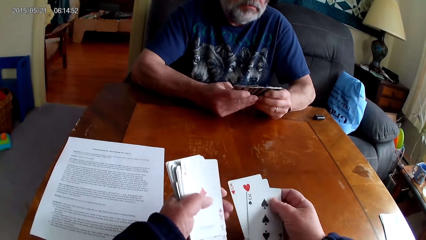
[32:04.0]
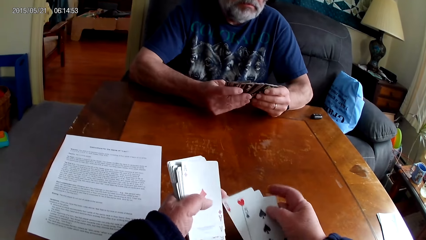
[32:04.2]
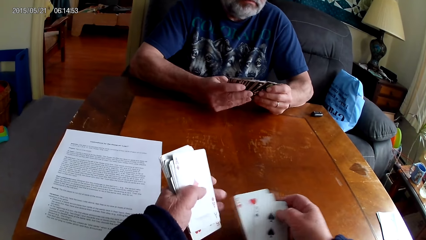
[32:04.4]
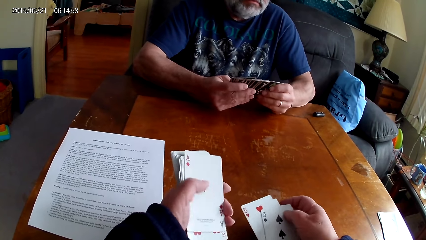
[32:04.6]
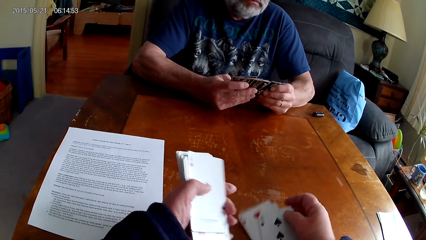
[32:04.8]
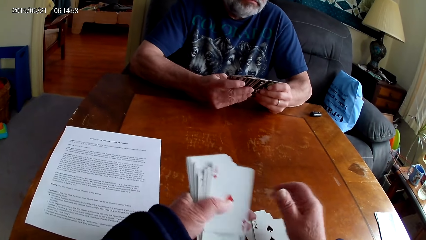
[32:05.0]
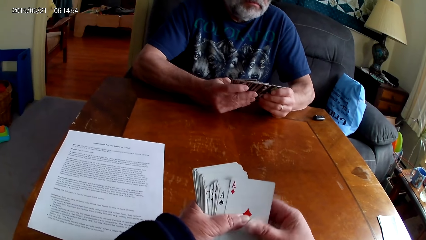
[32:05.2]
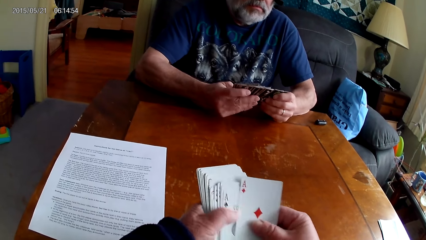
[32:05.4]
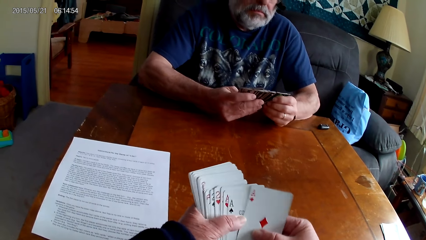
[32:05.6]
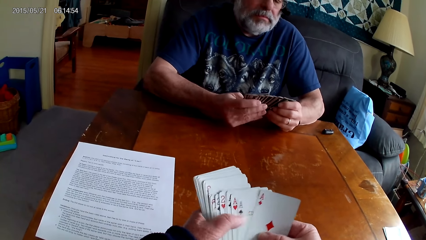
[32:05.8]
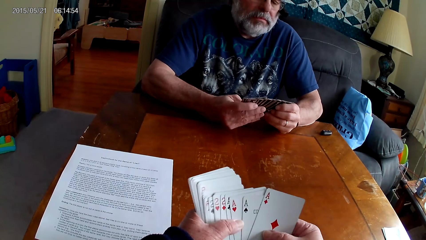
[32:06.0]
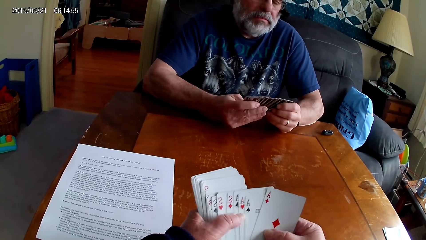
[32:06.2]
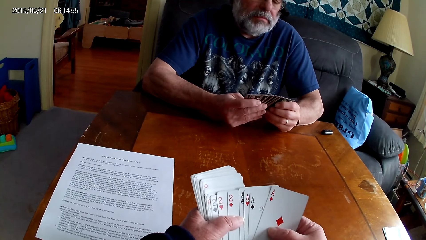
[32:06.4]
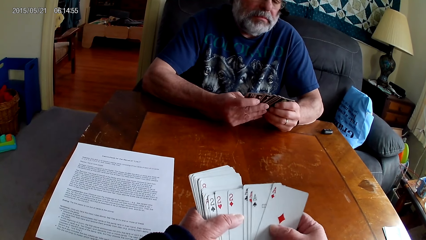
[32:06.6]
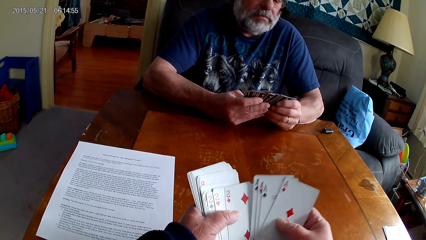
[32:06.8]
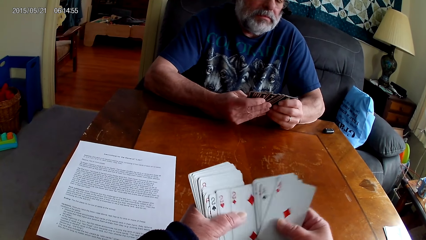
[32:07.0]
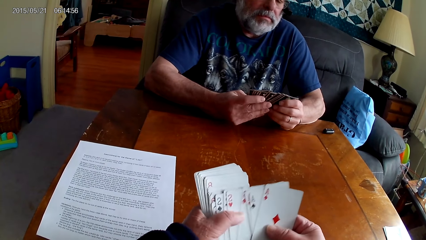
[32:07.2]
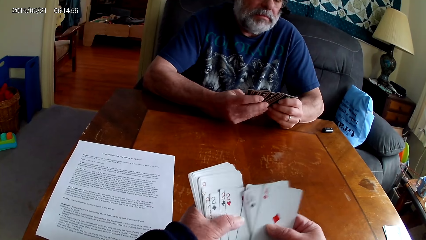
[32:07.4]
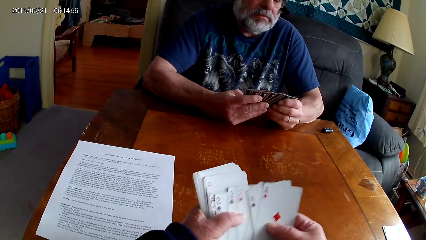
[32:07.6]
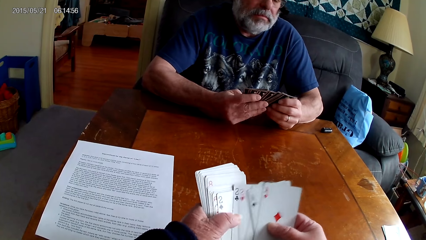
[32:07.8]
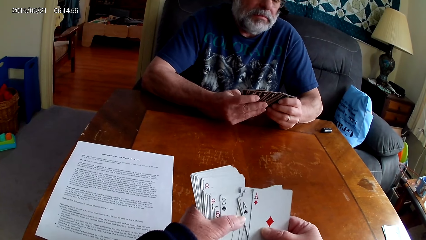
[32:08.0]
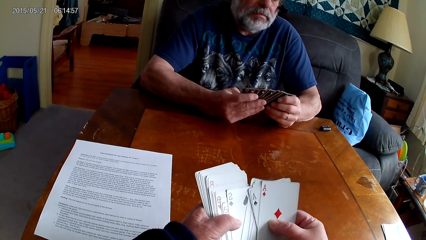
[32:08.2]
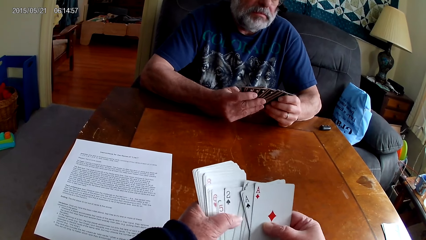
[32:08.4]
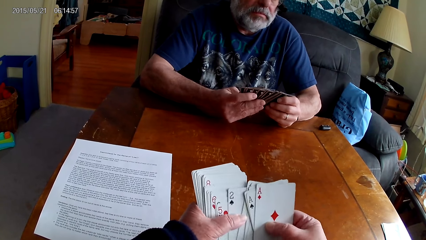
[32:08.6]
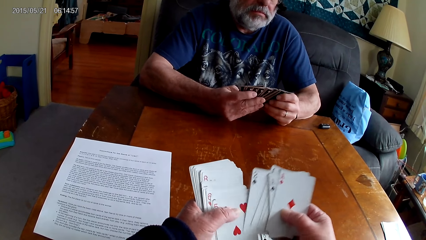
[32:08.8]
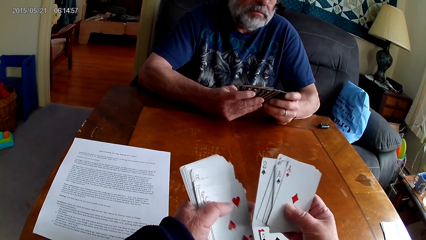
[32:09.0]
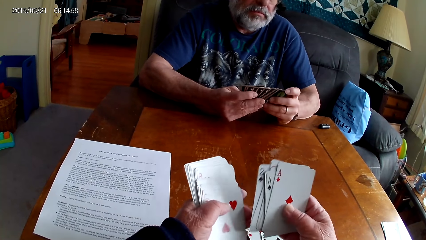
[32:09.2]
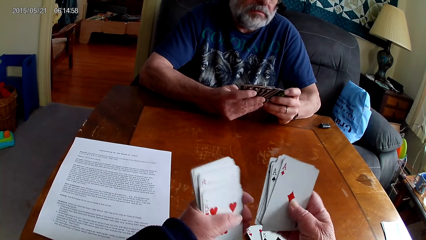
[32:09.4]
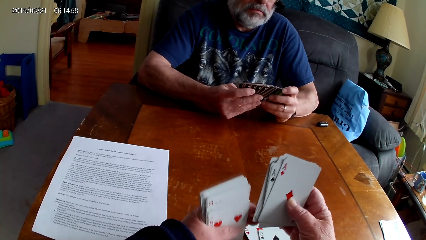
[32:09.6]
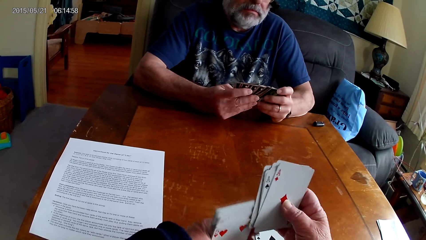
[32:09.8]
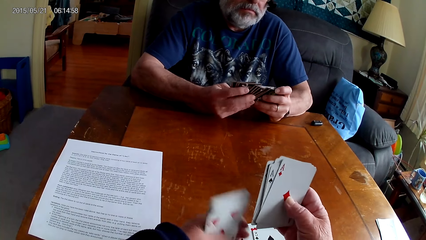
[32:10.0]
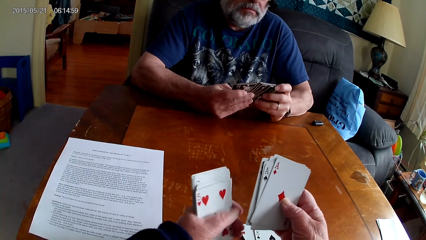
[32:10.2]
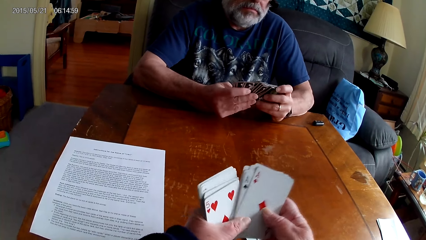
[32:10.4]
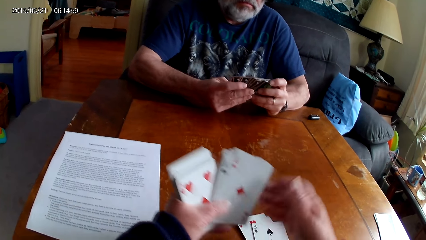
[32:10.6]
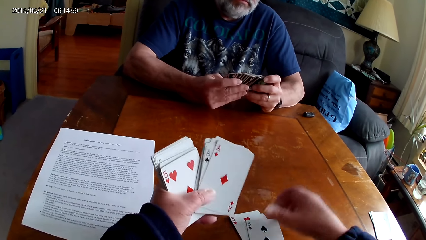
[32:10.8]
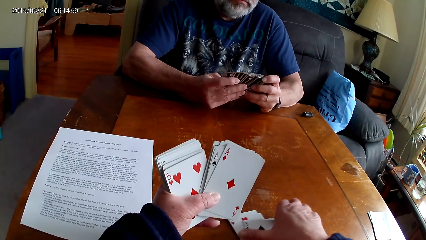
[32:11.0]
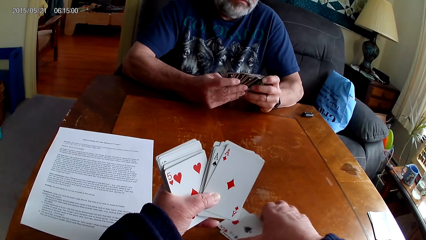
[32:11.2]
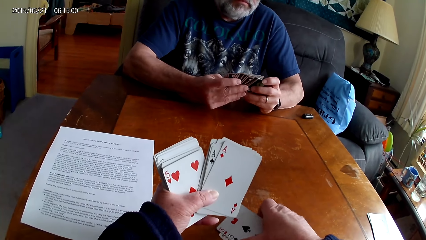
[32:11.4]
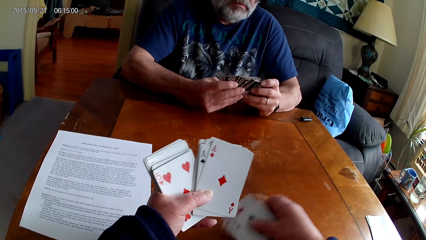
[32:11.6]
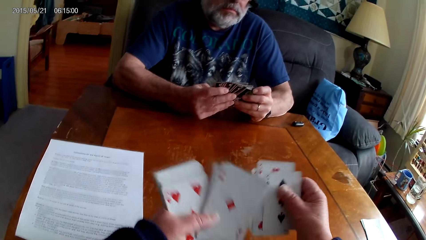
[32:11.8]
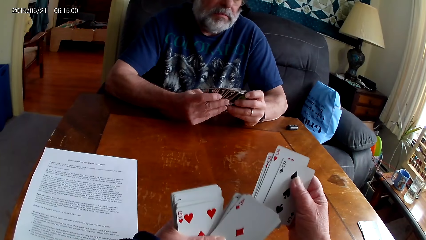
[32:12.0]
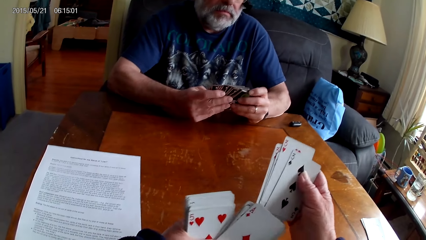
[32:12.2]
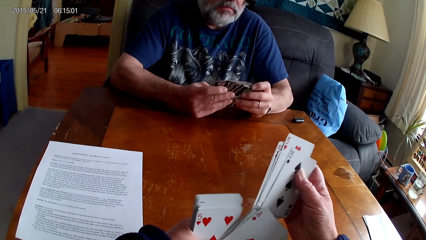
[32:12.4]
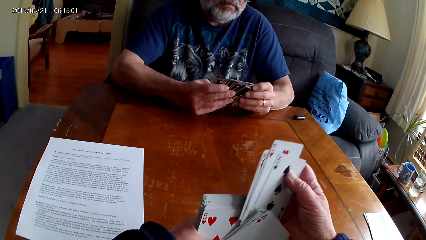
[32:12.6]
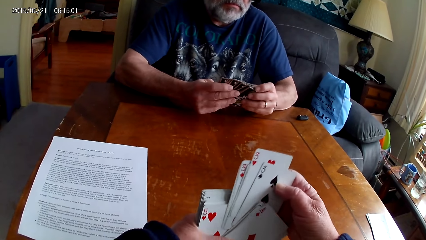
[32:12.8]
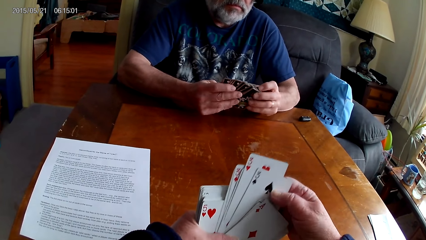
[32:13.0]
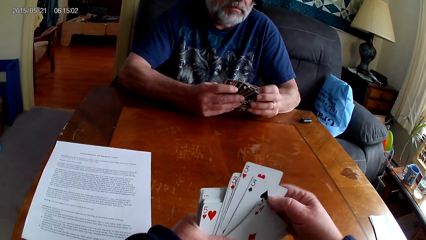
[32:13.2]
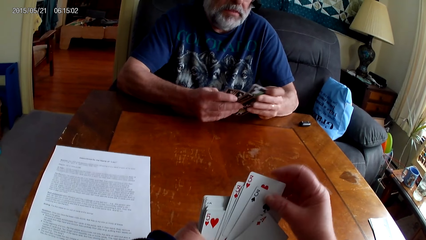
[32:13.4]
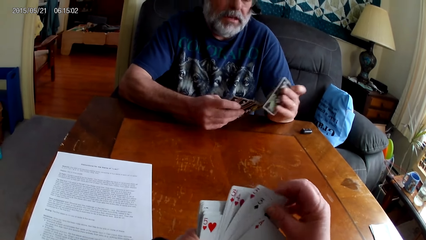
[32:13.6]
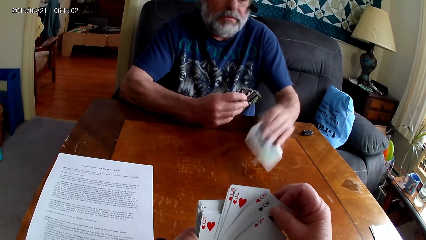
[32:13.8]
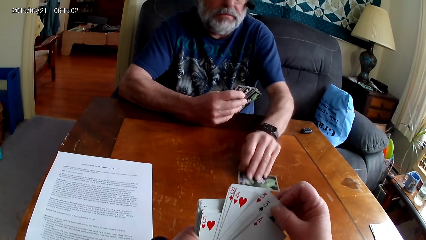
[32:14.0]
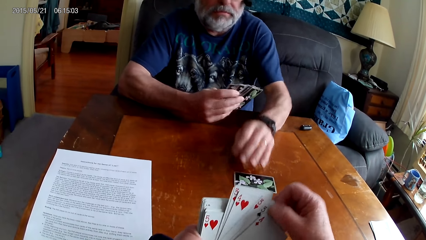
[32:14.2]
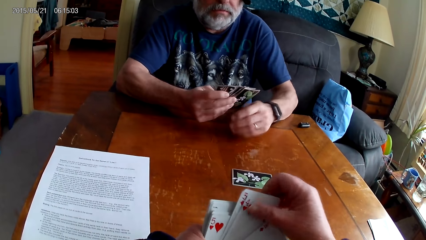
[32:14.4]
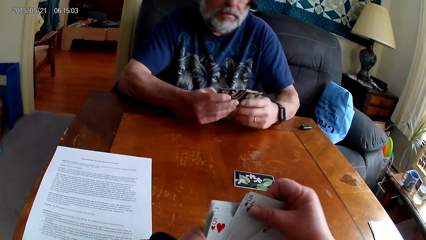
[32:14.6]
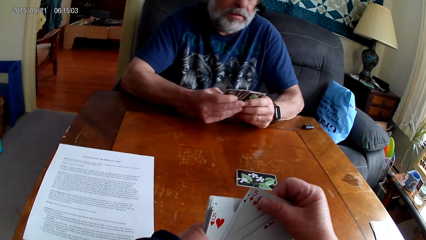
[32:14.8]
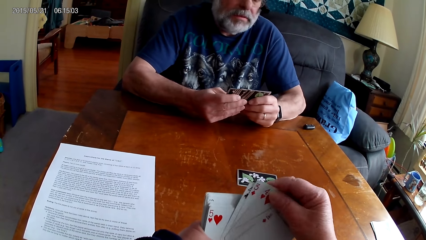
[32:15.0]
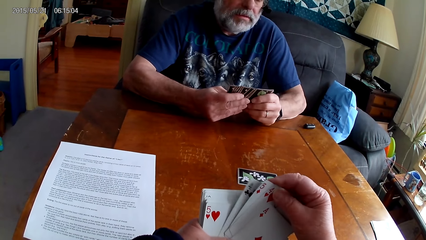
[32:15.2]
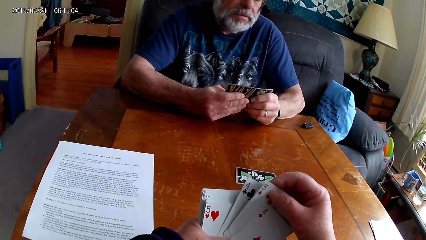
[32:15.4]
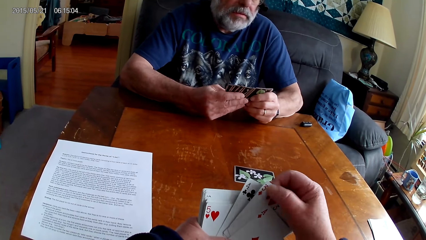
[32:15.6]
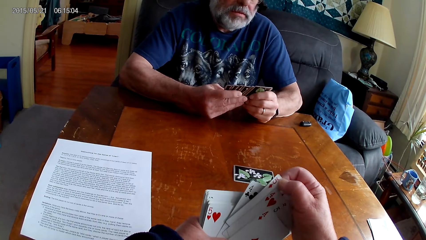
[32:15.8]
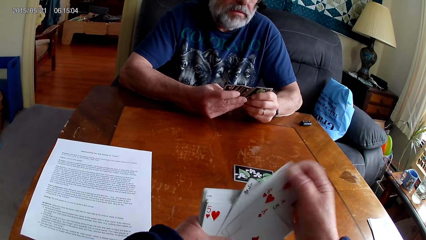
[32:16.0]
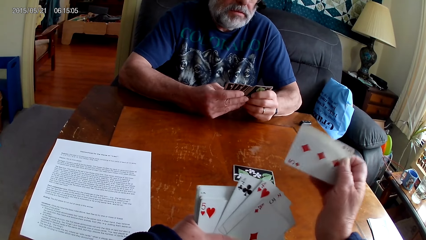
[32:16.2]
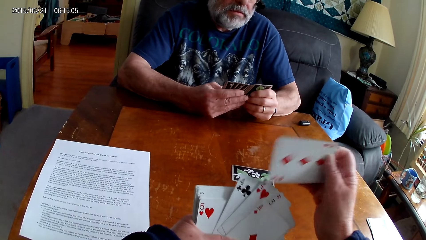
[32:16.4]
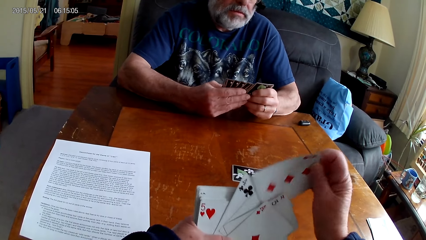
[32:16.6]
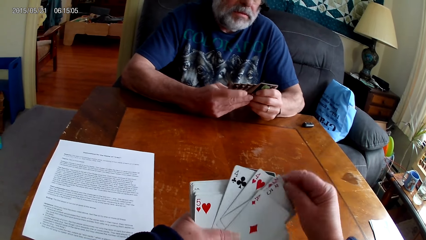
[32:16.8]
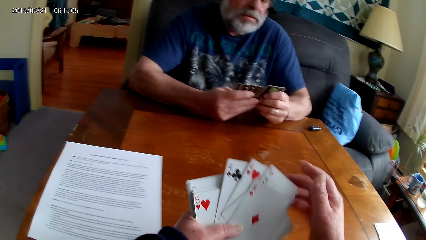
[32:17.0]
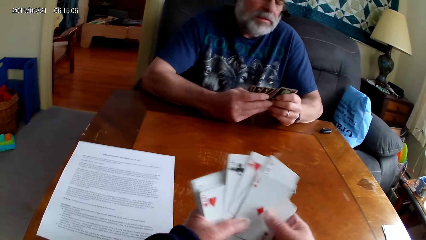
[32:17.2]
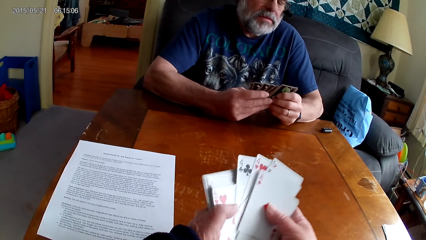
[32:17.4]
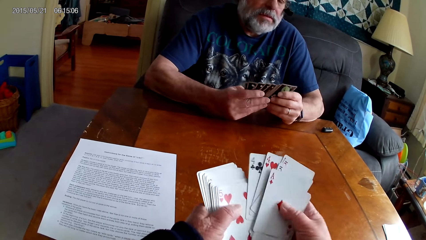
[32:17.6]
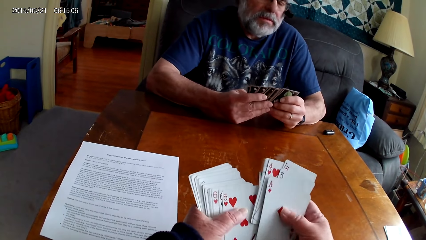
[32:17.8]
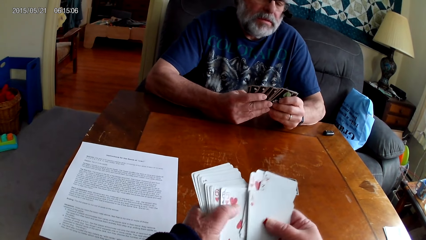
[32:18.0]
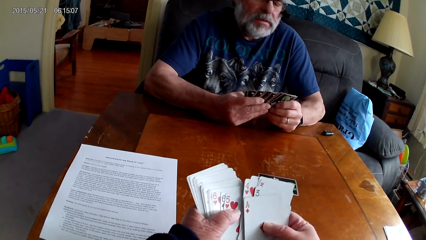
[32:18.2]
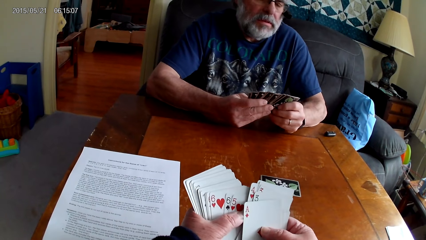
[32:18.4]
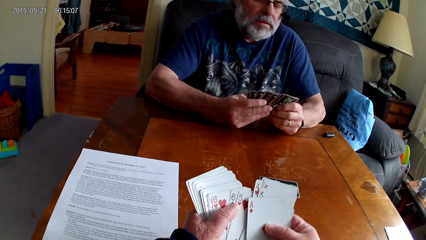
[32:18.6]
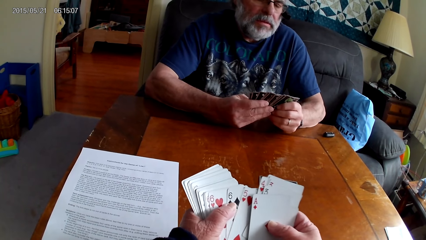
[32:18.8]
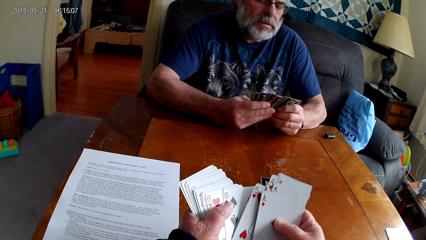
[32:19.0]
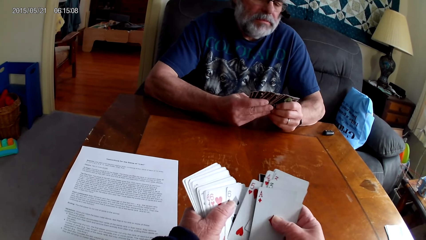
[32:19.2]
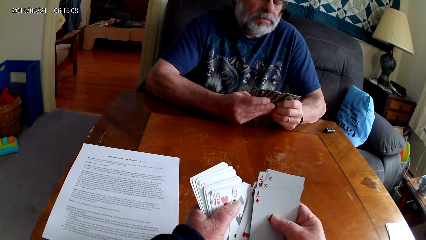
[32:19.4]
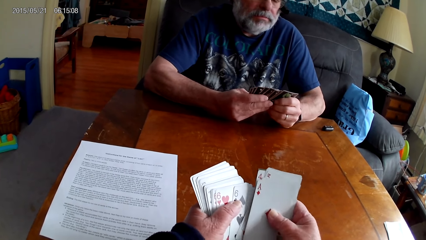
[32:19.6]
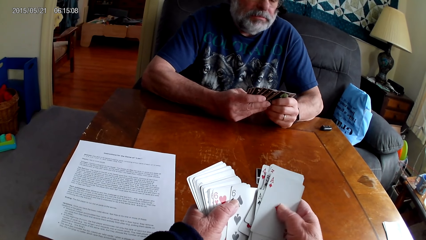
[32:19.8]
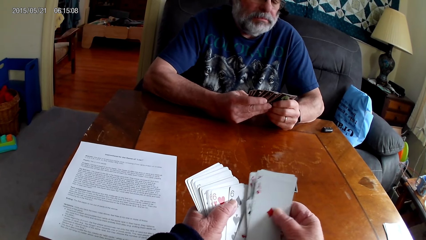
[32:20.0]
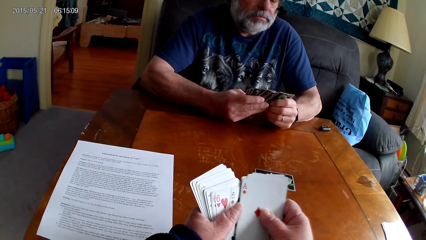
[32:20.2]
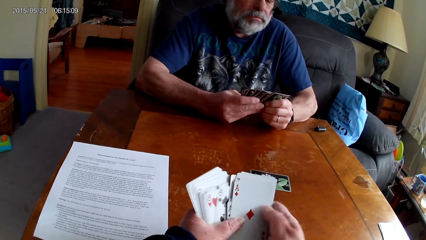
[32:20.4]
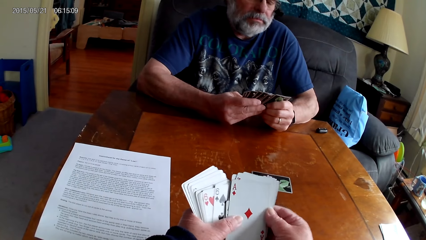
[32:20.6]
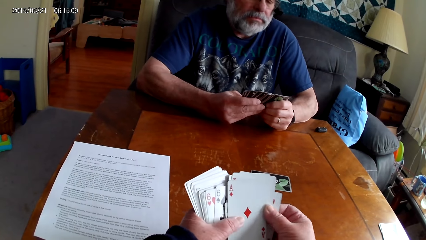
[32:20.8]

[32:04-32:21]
The camera wearer drops cards on the table. They choose cards. They pick cards from the table. They put the cards together. A man speaks. The man puts a card on the table. The camera wearer chooses cards.
